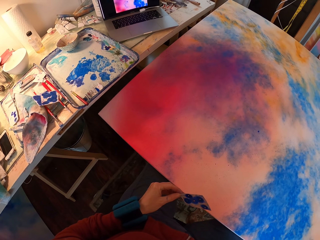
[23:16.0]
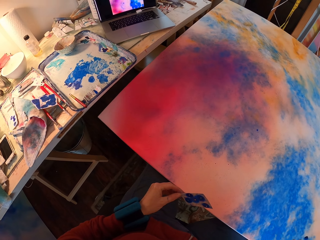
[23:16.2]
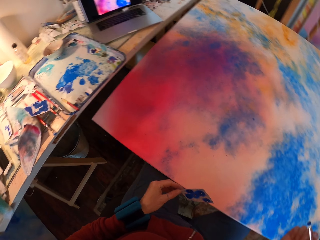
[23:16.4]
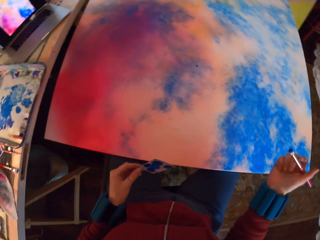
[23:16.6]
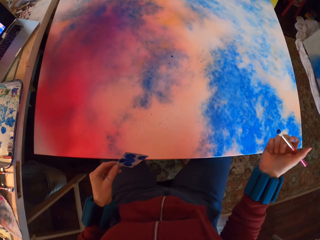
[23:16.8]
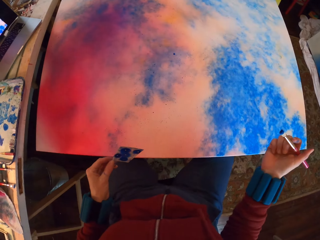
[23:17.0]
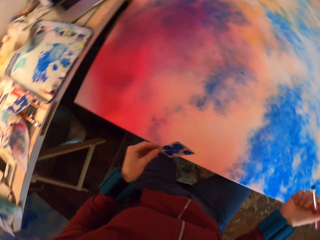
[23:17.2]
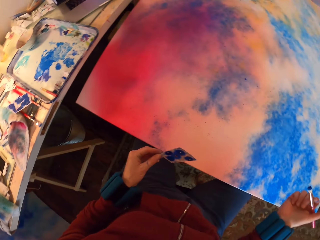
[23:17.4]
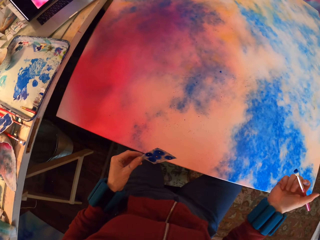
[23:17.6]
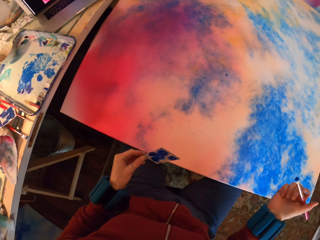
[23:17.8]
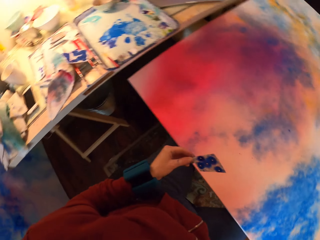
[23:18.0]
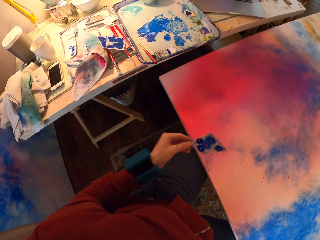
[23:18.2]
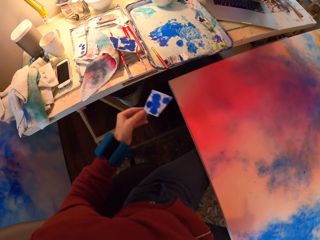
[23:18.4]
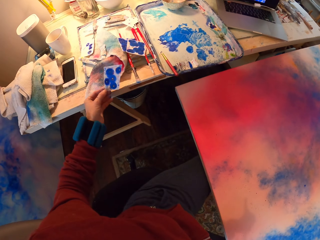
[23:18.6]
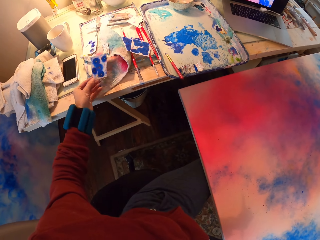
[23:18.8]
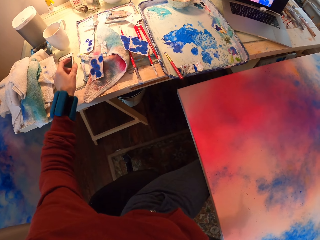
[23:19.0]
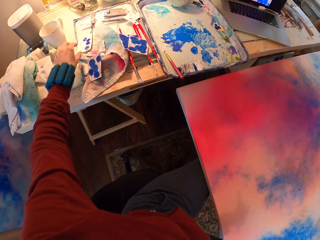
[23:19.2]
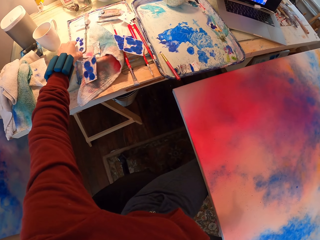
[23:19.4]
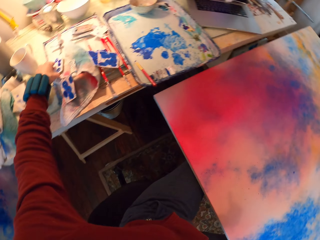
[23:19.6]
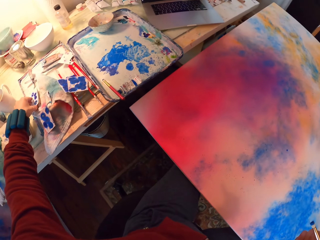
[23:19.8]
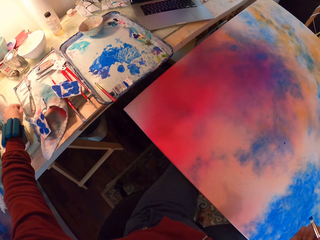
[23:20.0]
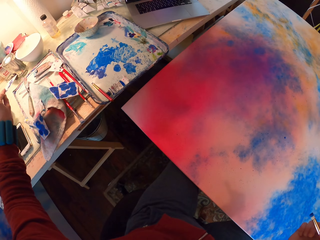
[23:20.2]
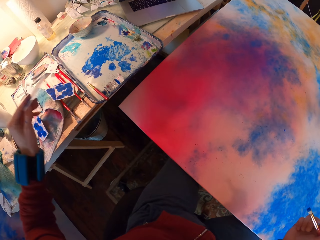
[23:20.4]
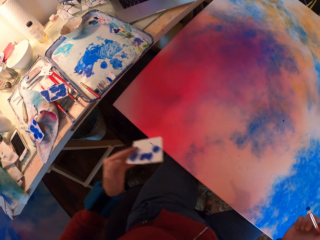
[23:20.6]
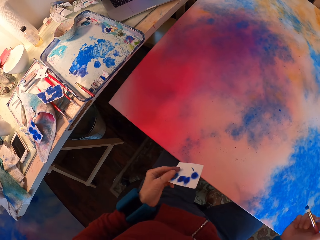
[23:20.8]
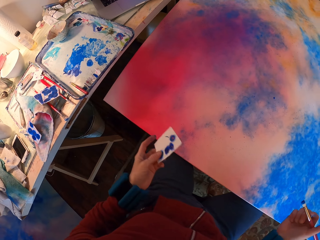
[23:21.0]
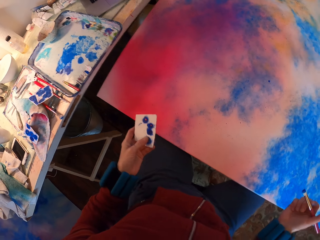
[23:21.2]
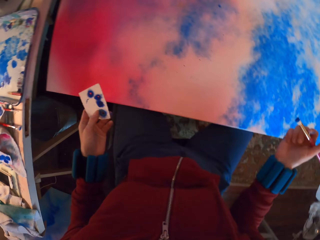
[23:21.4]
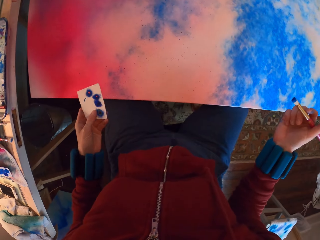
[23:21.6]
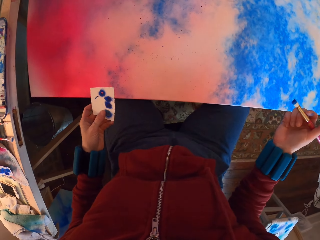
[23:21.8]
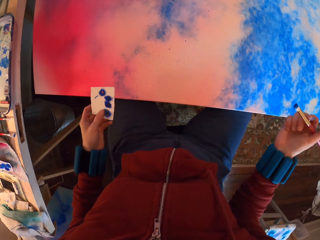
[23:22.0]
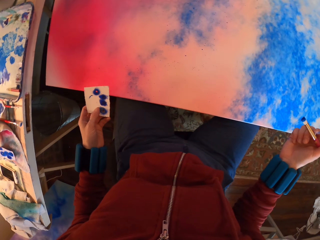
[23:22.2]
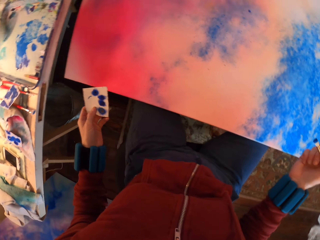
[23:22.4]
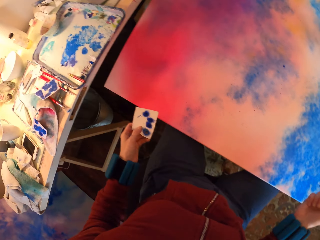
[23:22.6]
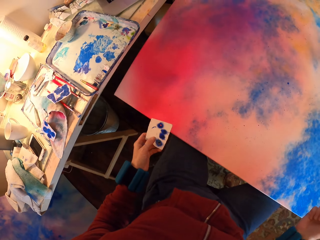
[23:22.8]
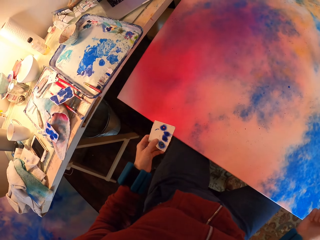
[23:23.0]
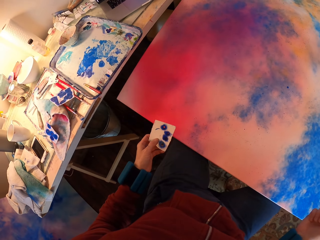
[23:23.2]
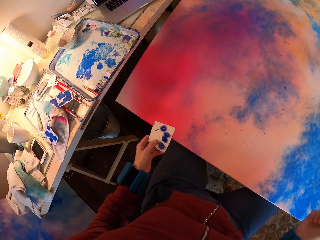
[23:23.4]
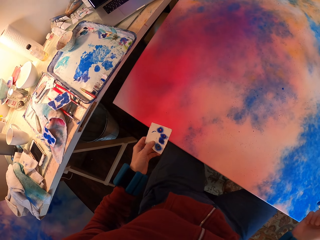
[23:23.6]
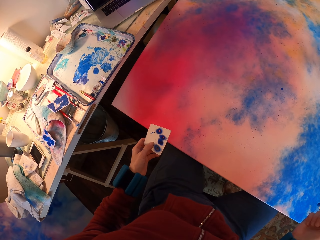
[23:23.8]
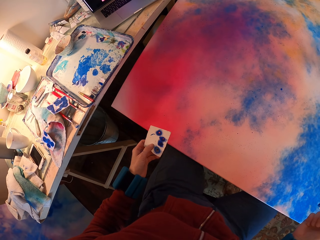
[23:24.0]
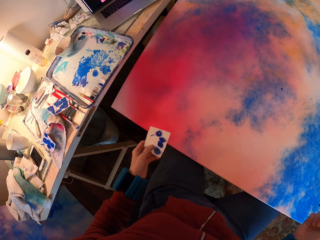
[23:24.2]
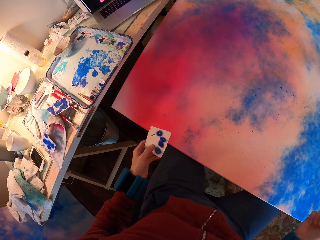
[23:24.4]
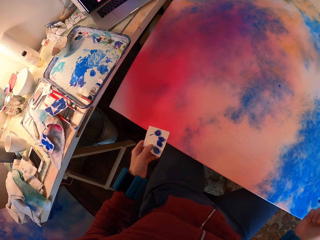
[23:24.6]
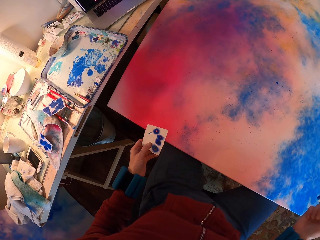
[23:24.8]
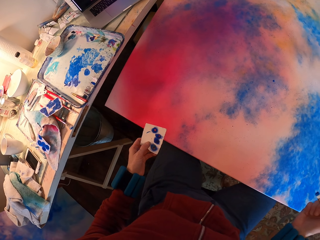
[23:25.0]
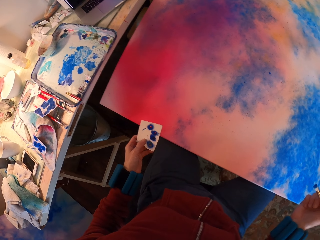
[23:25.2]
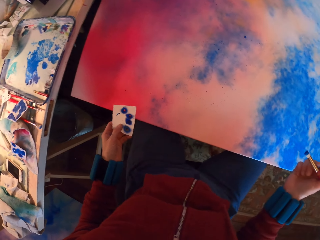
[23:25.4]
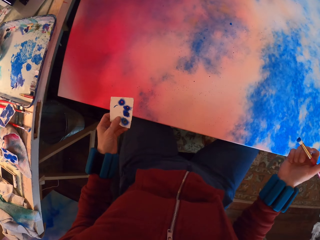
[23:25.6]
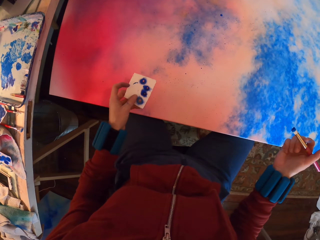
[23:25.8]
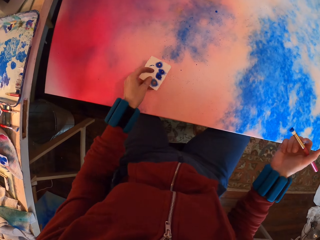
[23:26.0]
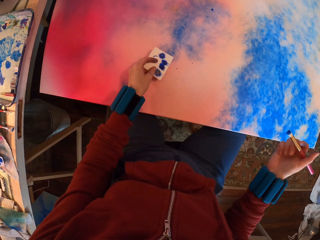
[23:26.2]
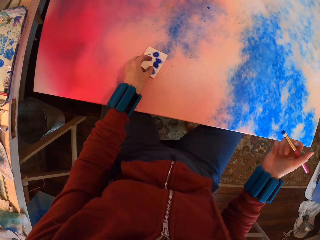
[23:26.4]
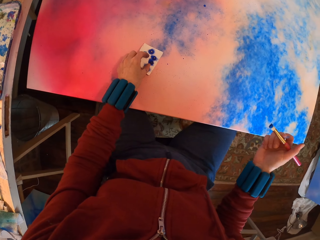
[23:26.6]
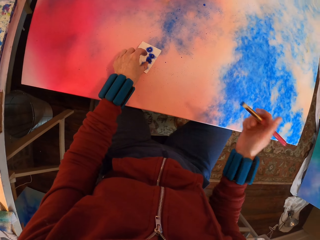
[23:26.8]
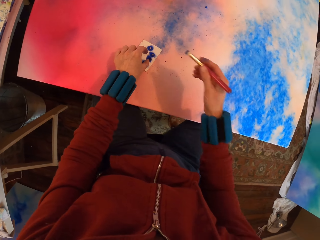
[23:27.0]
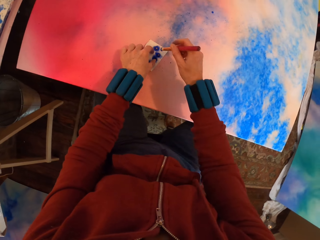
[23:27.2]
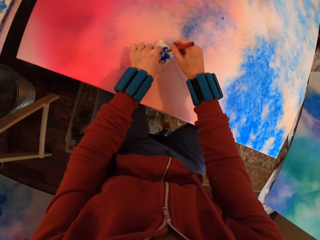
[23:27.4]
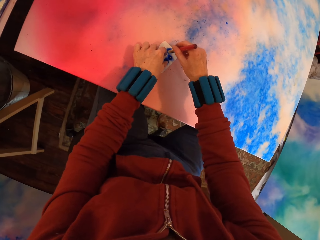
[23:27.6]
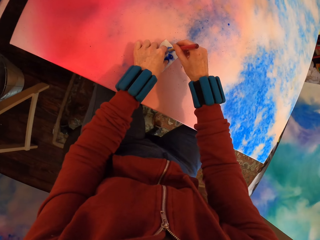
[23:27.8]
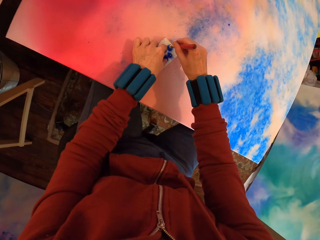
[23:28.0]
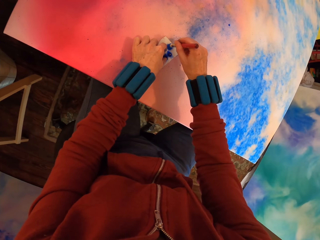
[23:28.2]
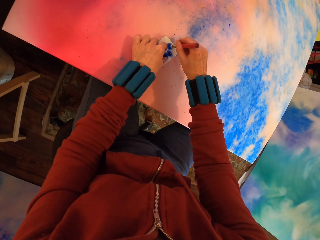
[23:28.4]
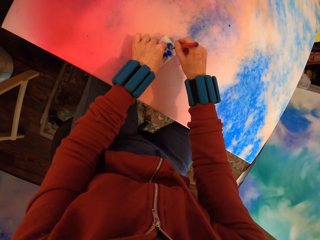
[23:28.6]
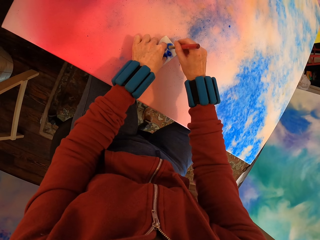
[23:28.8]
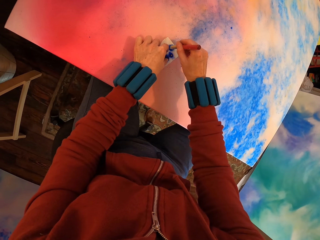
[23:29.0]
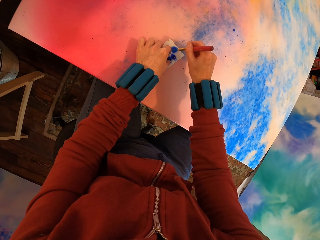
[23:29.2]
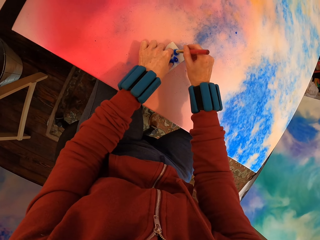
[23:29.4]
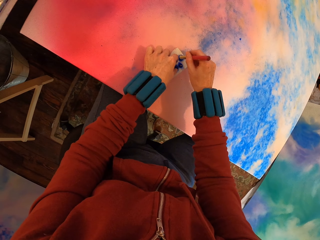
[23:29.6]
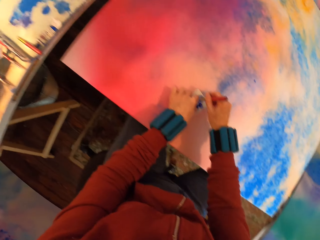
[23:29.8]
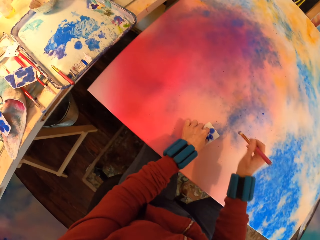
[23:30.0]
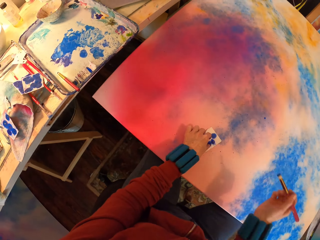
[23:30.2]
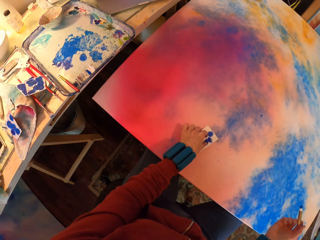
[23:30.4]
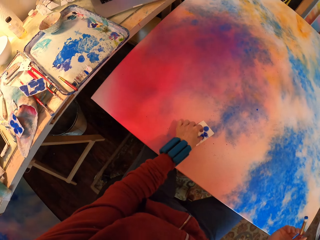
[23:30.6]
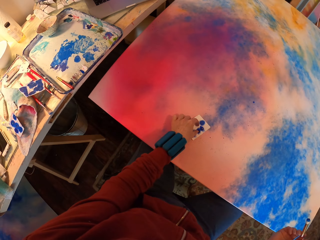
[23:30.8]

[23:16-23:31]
The camera wearer places watercolor paper on the towel. They pick watercolor paper on the table. They place the watercolor paper on the painting. They apply paint with a brush on the painting.

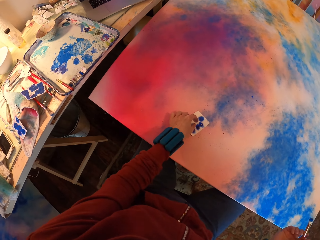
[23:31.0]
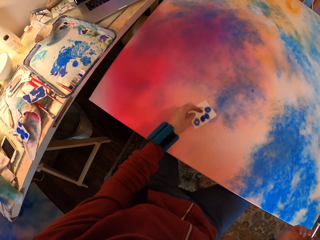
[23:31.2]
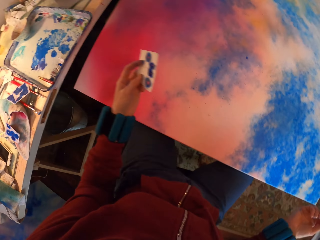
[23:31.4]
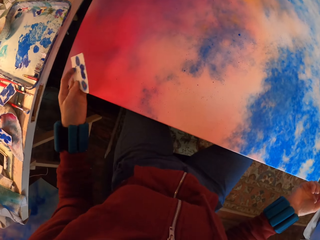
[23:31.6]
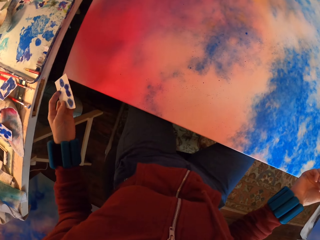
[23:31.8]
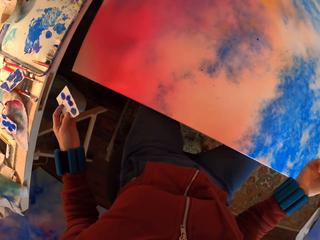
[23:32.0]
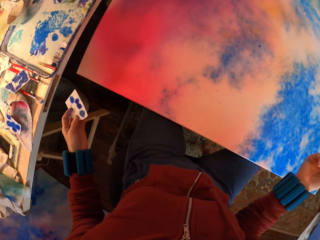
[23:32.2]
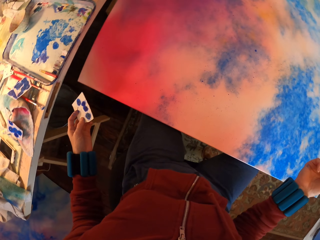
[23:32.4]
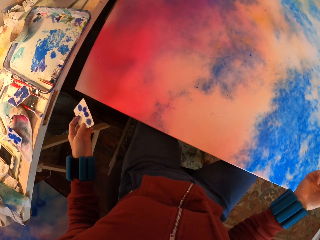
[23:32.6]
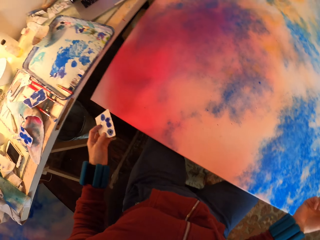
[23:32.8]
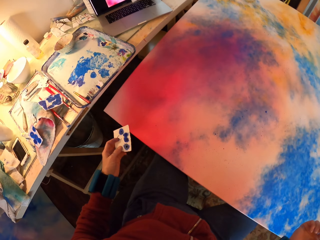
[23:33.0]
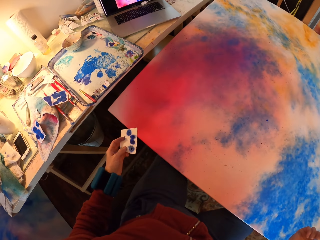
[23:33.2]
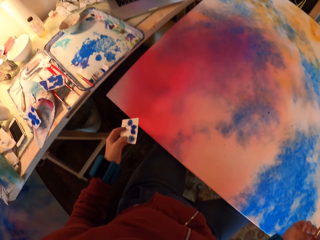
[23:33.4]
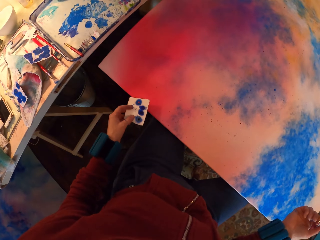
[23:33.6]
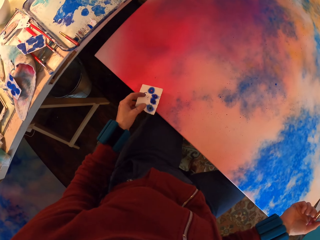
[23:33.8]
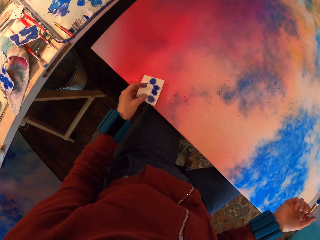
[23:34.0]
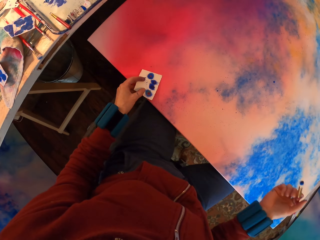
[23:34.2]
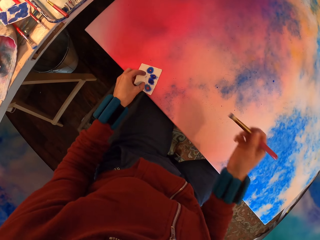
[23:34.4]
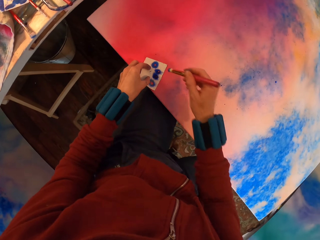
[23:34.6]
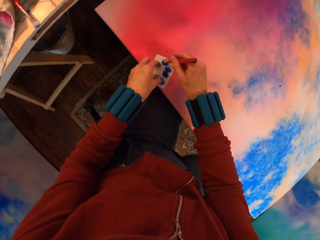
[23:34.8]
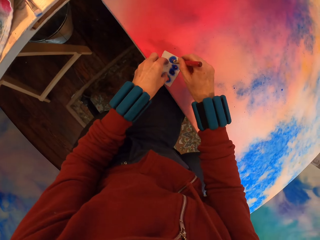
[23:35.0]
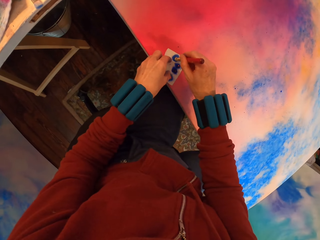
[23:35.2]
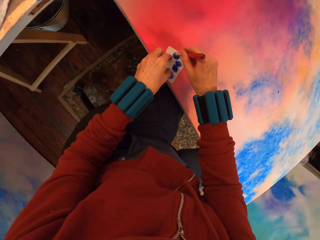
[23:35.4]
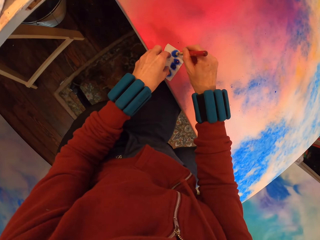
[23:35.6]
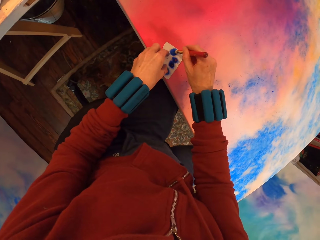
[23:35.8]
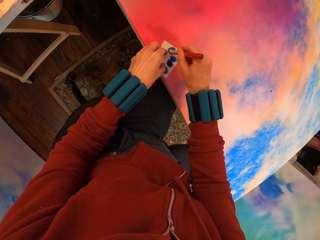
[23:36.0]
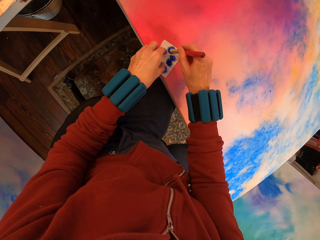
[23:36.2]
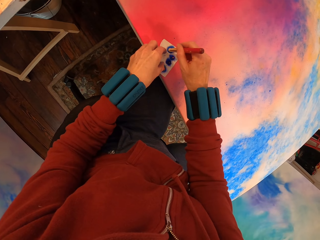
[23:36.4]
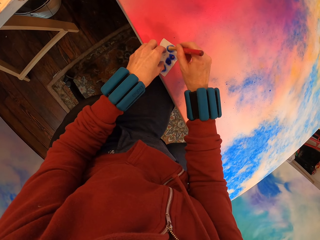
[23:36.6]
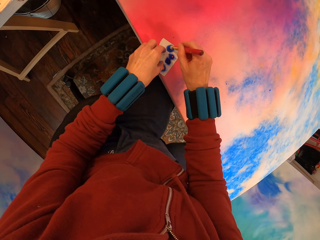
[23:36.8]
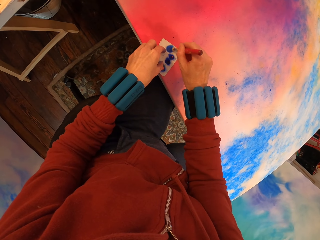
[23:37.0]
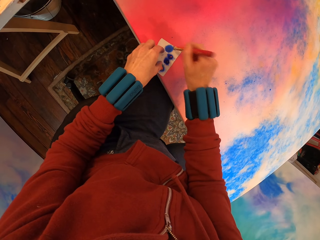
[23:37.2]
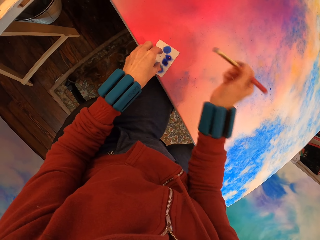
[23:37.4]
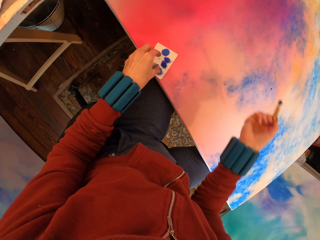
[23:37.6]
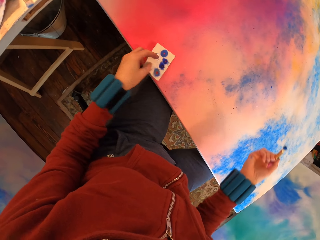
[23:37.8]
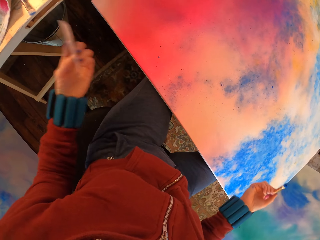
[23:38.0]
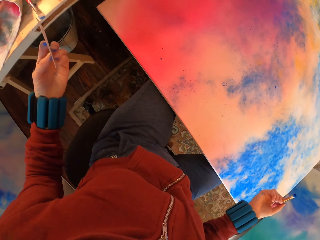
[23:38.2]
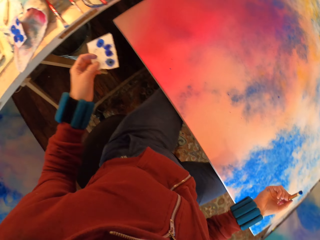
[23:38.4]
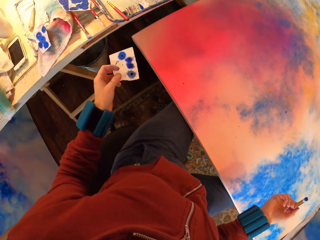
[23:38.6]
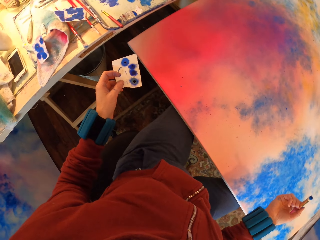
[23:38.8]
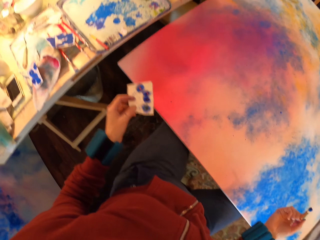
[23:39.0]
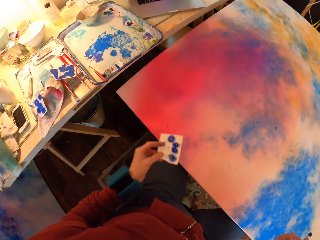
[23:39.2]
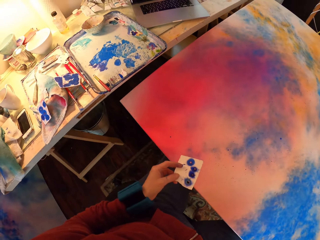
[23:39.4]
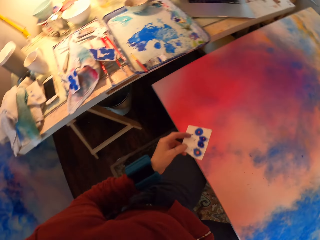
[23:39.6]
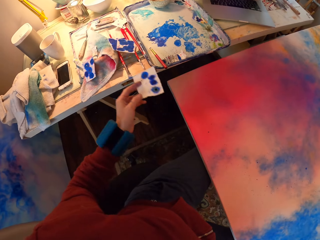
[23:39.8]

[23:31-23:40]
The camera wearer looks at the painting. They apply paint with a brush on the painting.
